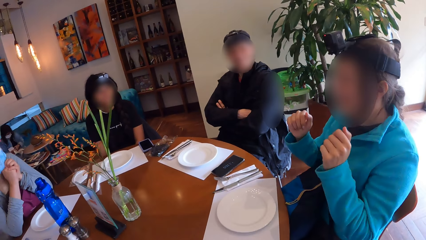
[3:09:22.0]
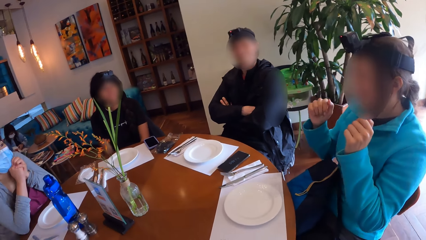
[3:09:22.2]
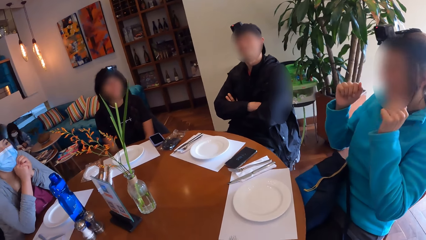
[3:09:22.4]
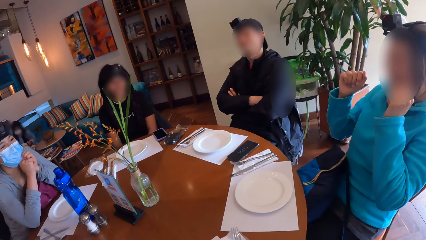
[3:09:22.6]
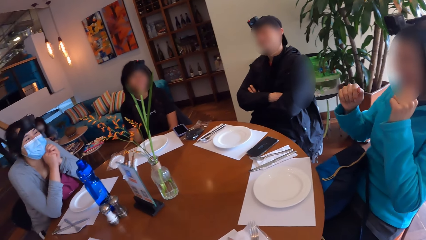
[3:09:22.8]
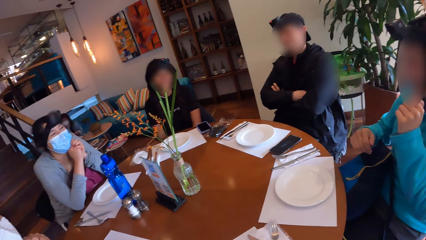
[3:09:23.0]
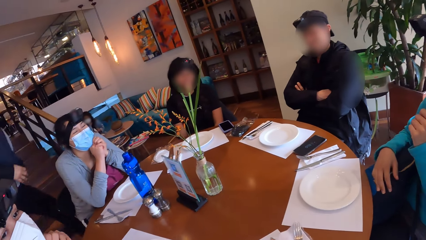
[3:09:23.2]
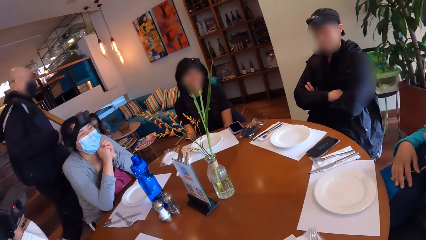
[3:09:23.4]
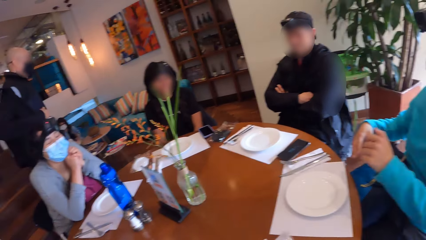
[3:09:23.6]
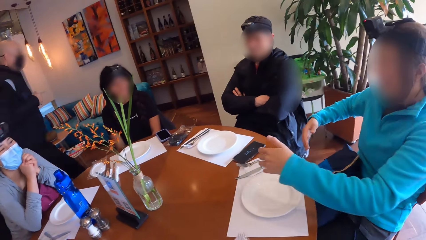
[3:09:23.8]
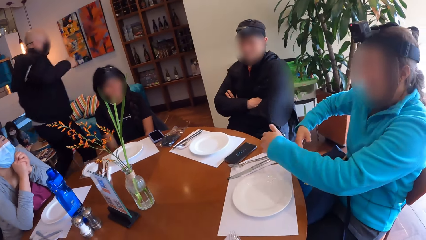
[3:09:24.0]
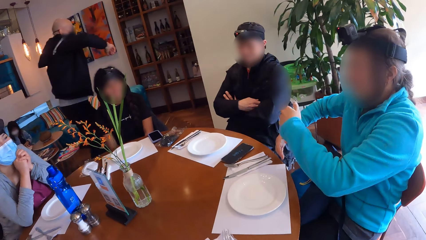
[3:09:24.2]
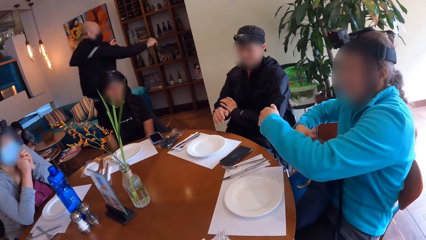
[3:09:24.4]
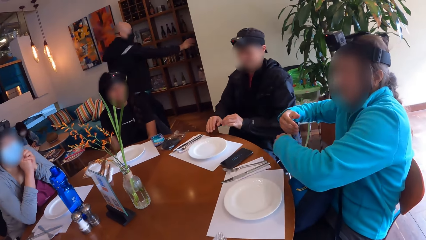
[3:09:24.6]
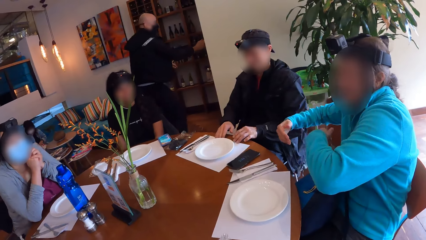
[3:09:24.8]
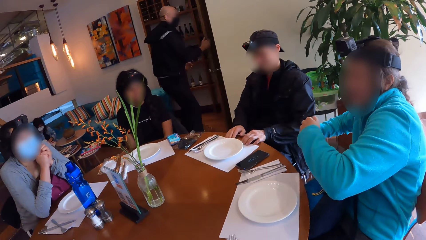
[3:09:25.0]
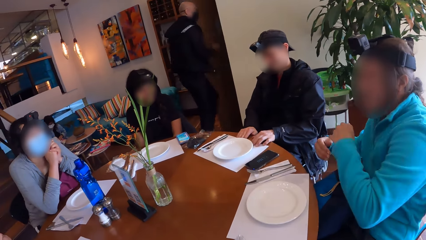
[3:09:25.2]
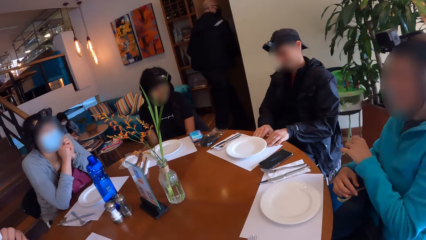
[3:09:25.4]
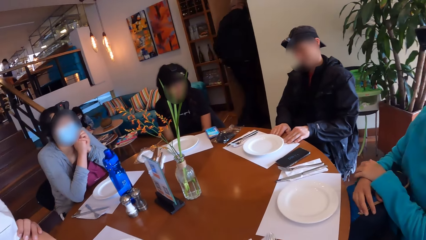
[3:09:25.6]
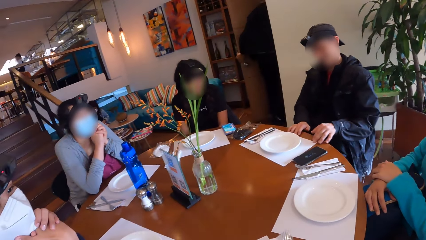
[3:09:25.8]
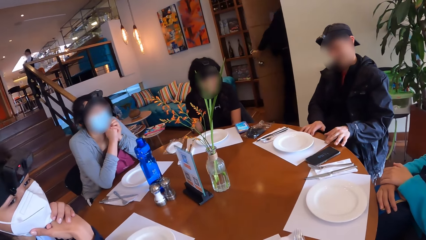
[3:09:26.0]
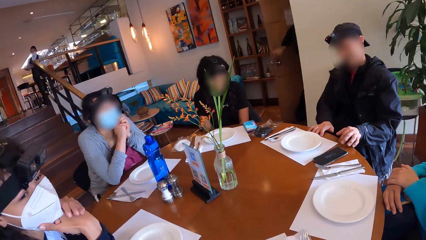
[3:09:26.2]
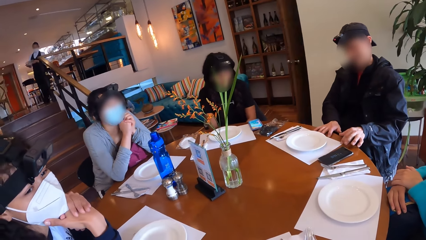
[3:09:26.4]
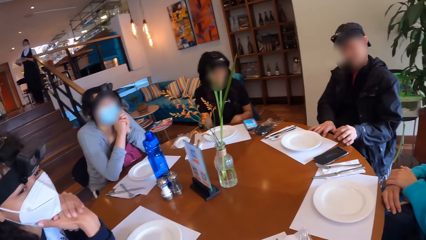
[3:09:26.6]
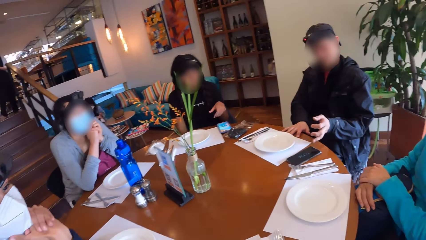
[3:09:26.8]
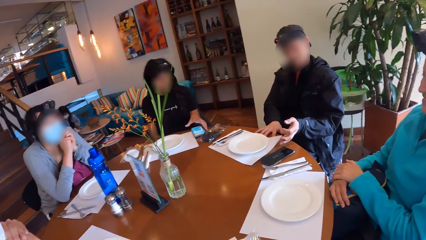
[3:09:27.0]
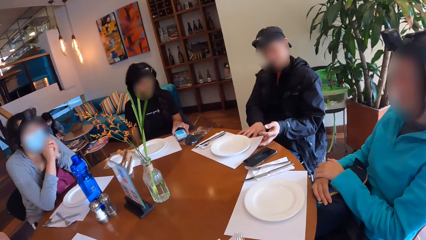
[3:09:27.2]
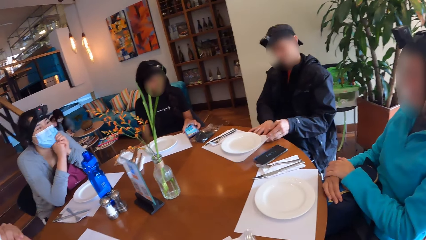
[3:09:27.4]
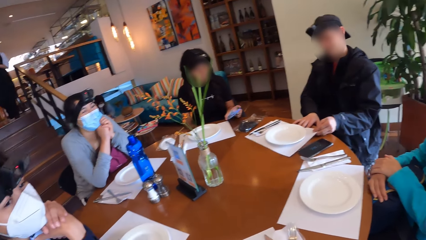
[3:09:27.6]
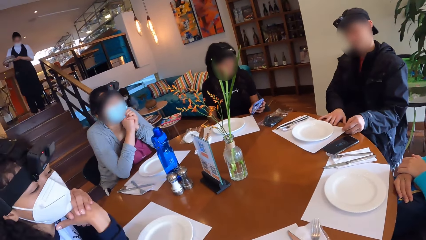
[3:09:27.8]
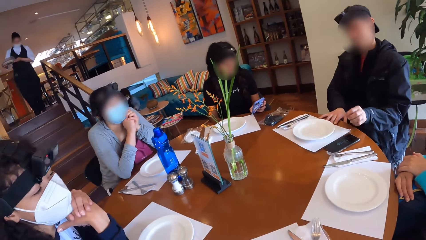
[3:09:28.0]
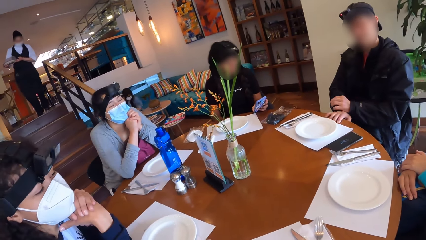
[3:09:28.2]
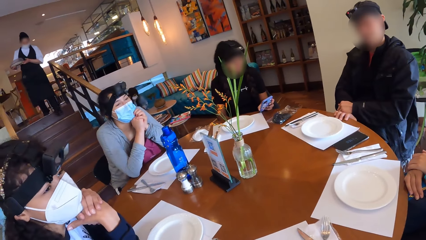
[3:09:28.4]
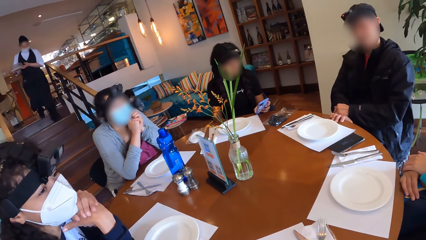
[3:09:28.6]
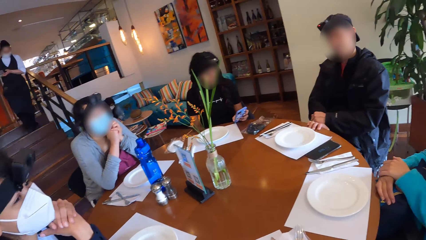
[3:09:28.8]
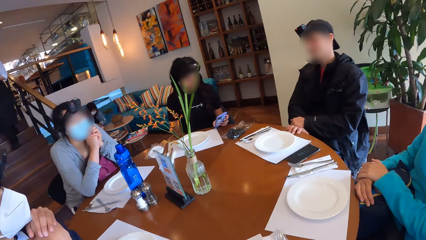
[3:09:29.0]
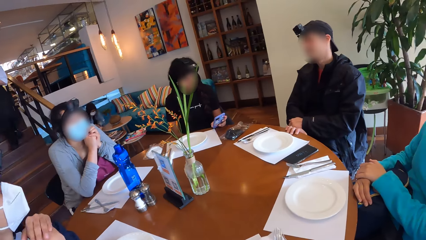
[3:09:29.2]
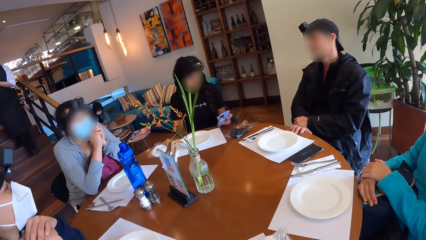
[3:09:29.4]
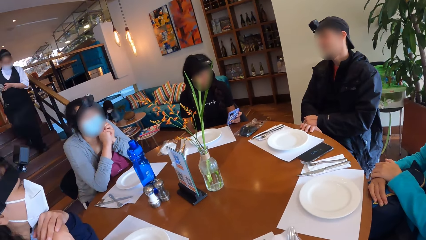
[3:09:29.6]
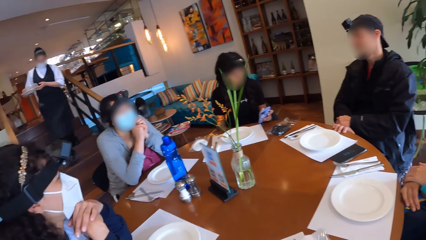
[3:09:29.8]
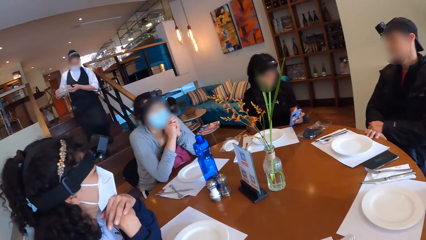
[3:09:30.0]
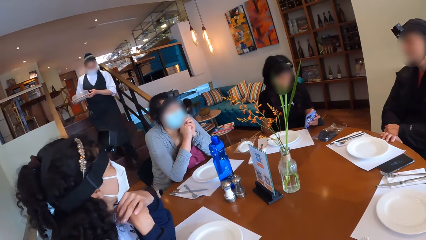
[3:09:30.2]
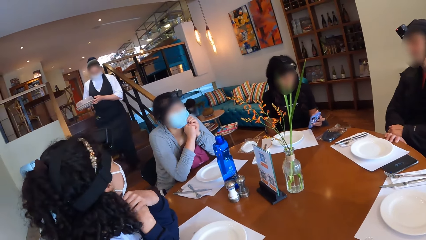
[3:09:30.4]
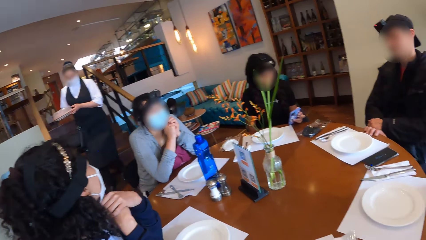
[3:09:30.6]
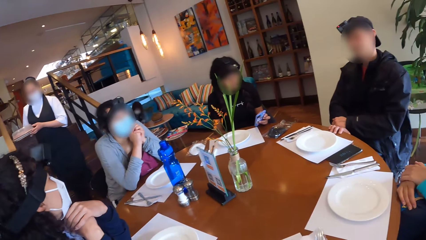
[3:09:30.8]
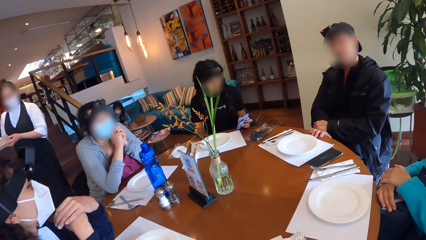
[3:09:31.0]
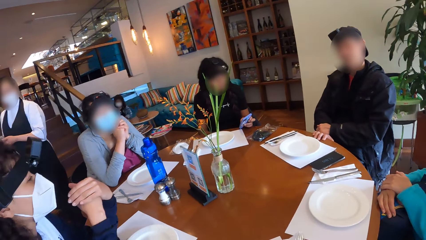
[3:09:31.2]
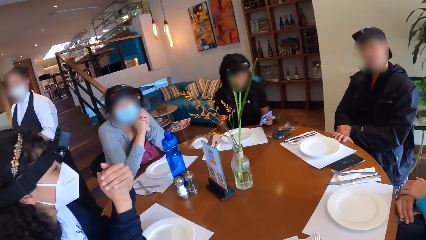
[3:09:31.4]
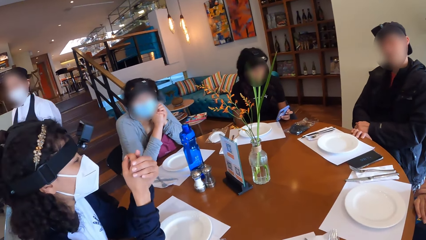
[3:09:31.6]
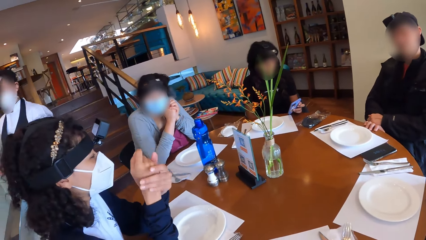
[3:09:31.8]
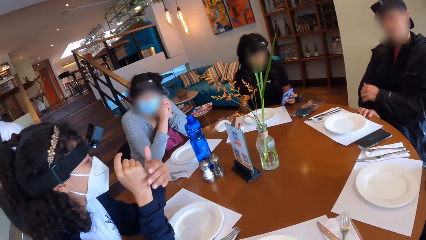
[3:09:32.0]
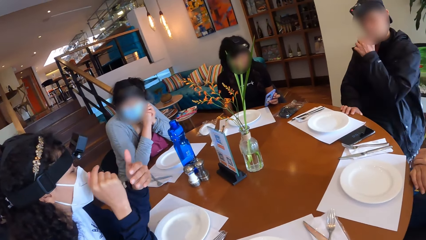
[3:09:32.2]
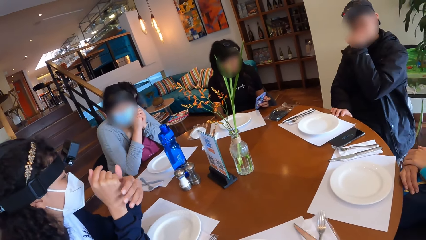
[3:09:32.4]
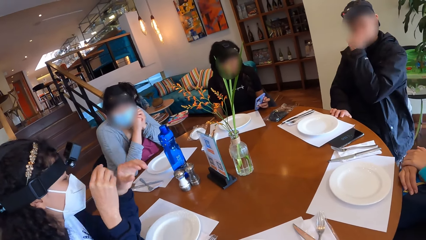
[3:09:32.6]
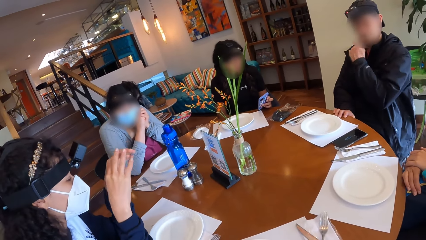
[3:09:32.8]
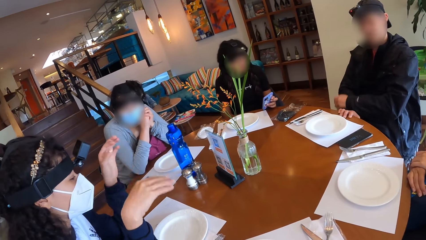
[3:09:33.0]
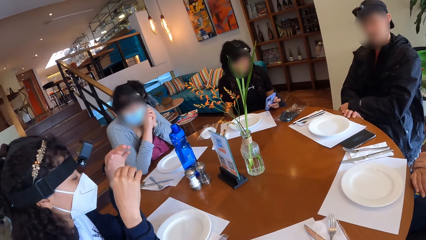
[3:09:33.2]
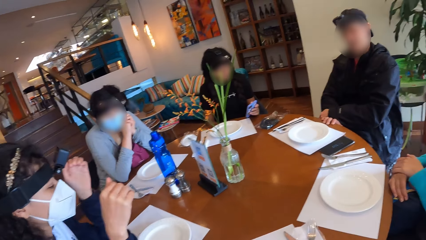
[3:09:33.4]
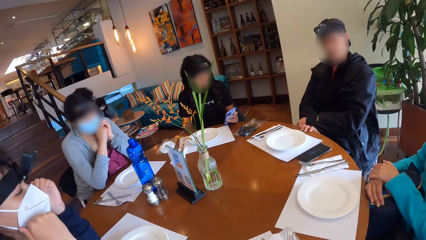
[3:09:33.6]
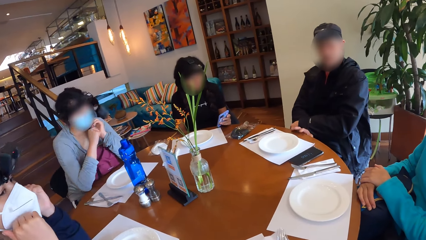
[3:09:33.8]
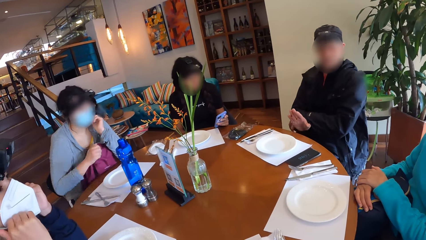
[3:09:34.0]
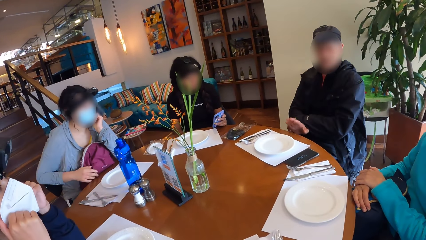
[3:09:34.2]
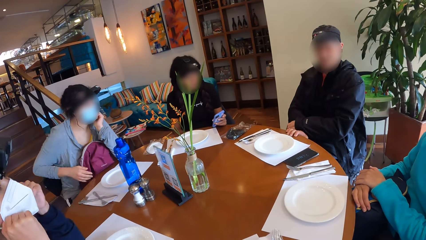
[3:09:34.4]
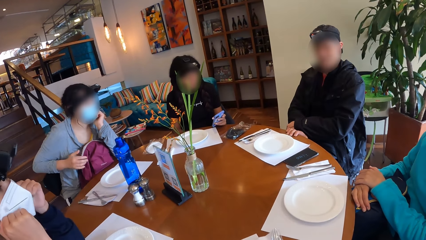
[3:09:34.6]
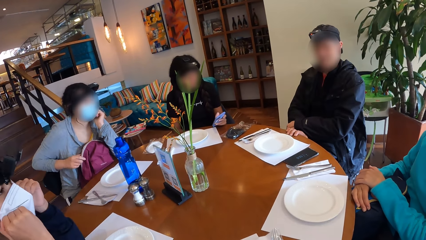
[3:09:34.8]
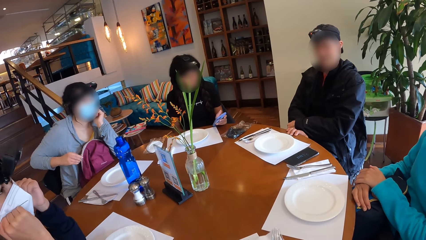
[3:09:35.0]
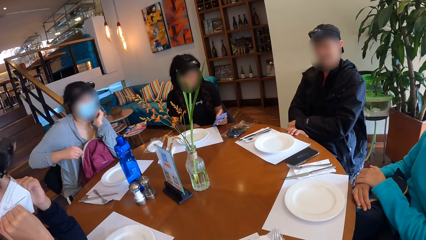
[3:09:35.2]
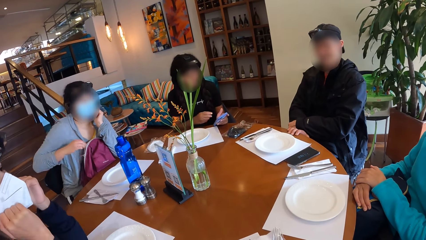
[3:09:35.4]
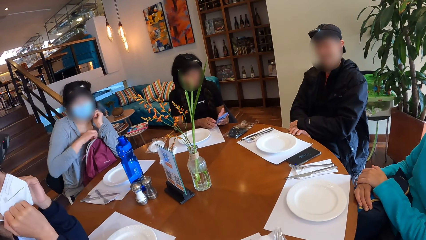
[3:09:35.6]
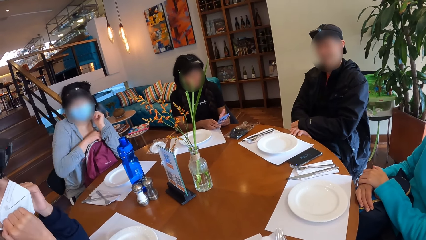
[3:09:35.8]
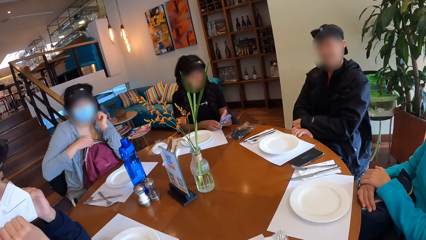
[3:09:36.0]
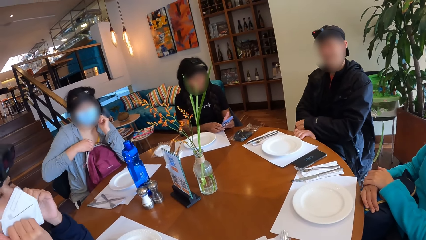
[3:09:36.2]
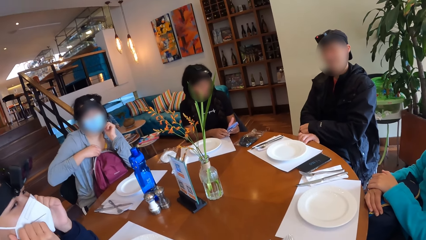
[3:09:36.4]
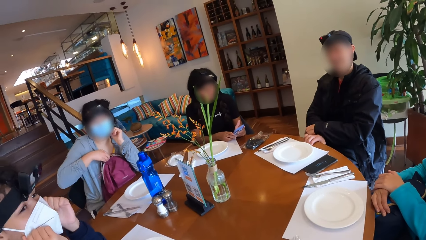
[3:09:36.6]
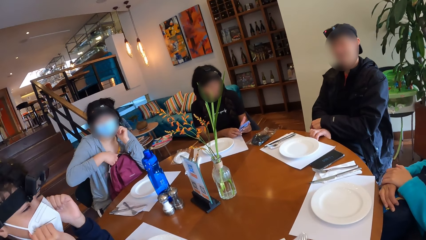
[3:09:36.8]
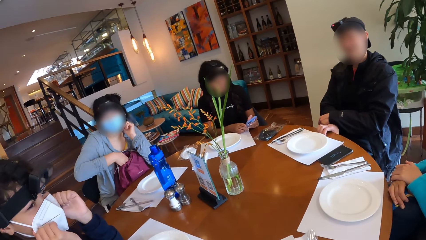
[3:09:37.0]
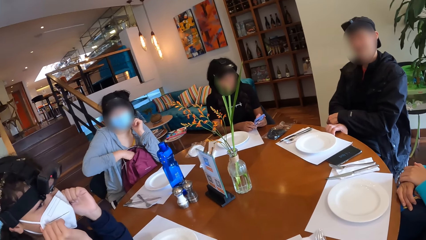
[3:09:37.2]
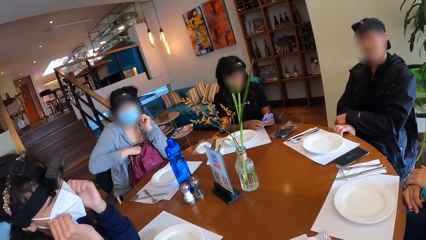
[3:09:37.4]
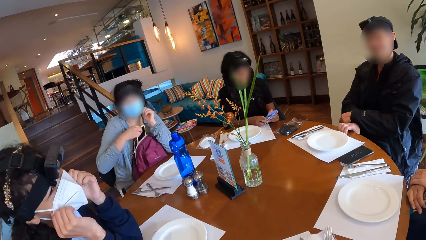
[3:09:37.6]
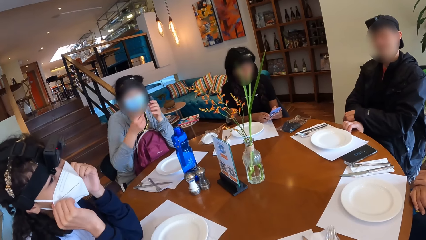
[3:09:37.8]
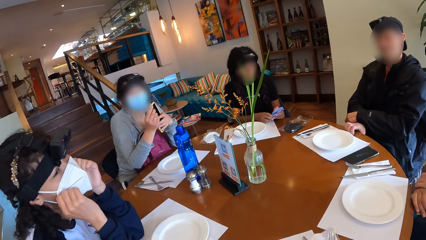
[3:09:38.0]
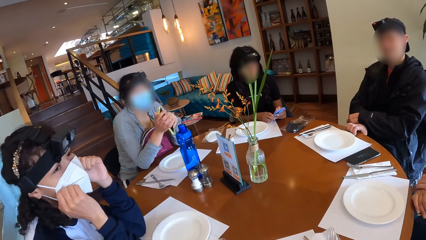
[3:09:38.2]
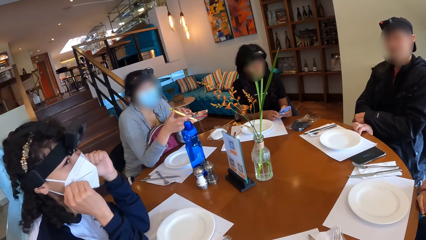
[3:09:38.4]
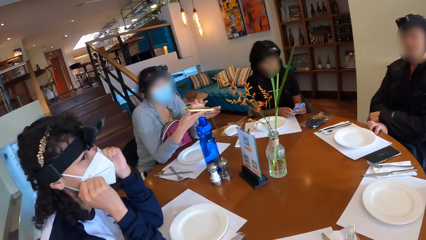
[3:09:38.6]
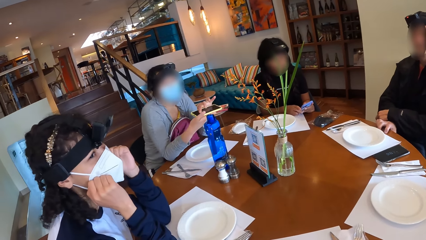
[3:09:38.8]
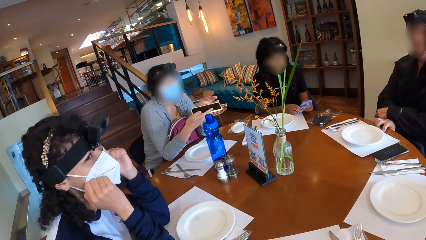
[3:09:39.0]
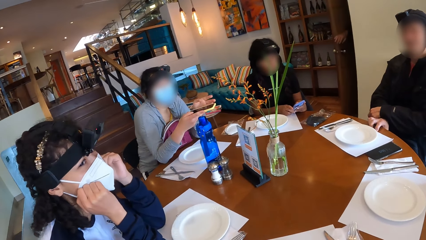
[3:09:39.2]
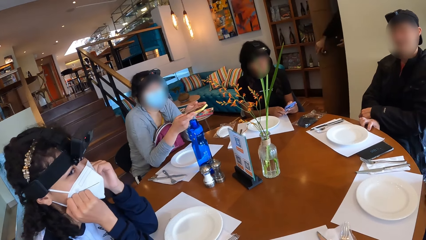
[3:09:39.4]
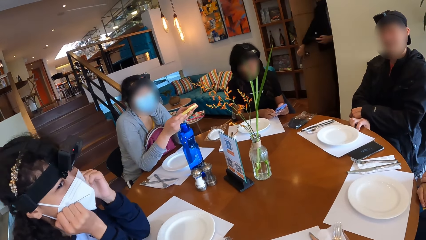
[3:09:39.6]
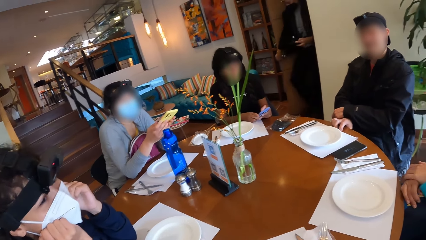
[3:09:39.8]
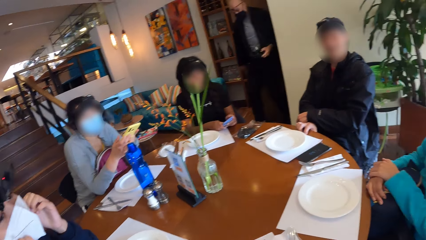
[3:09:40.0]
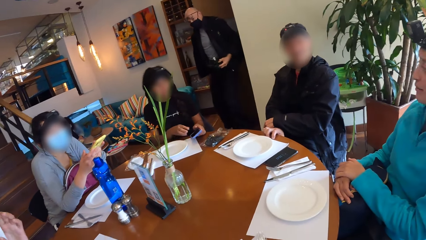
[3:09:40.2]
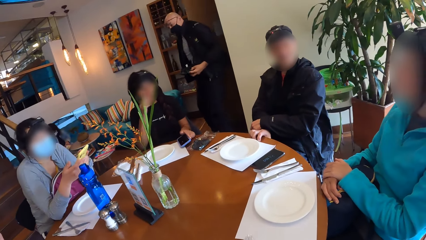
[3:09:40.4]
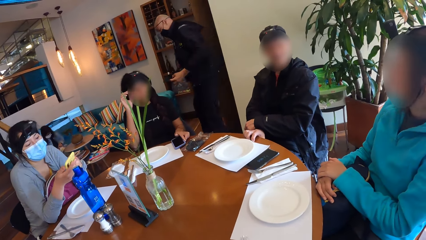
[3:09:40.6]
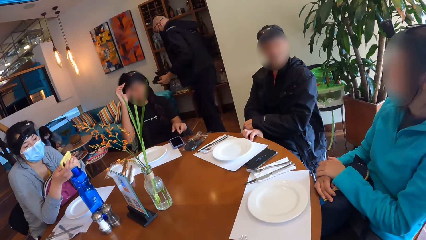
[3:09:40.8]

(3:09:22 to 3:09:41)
A person shows hand gestures. A man puts his hands on the table. A woman takes a phone from the table with her left hand. The camera wearer looks around the table. The woman operates the phone with her left hand. Another woman interacts with a group of people on the table. The man touches his face with his left hand. Another person shows hand gestures. The second woman adjusts the mask on her face with her hands. A third woman unzips her bag on her laps with her right hand. The second woman interacts with the camera wearer. The third woman brings out a phone from the bag on her laps with her right hand. The third woman operates the phone in her hands.
